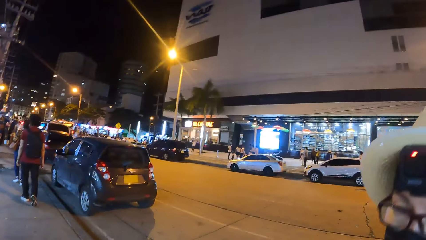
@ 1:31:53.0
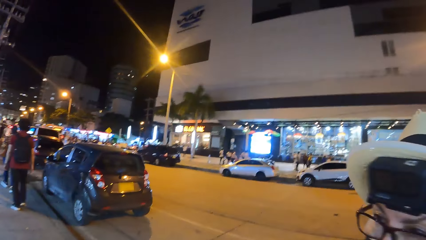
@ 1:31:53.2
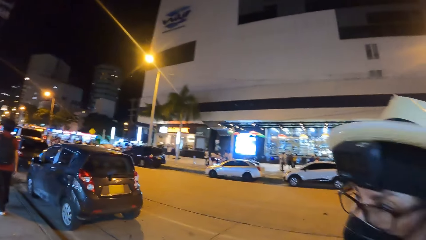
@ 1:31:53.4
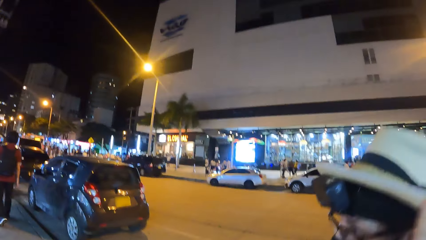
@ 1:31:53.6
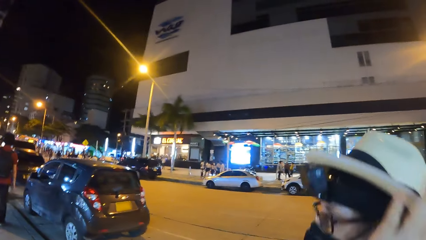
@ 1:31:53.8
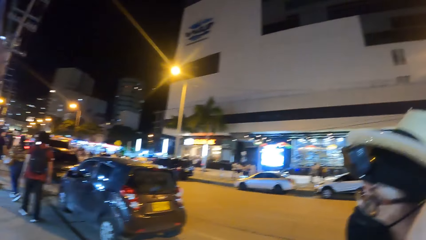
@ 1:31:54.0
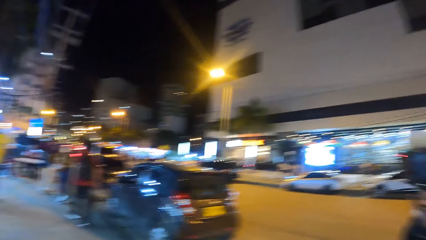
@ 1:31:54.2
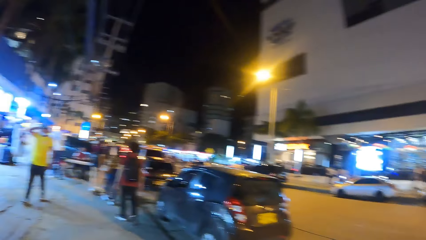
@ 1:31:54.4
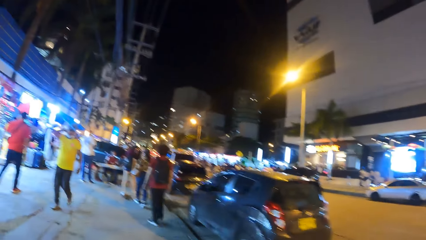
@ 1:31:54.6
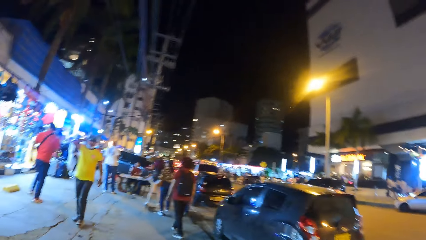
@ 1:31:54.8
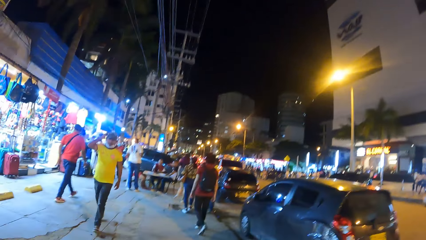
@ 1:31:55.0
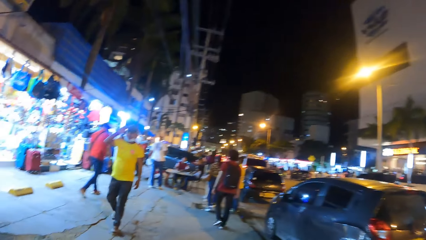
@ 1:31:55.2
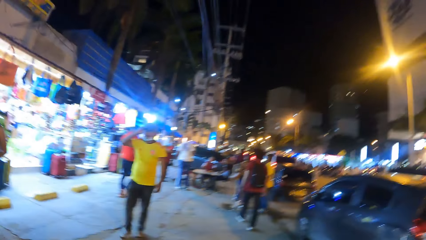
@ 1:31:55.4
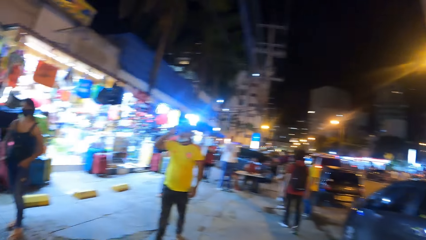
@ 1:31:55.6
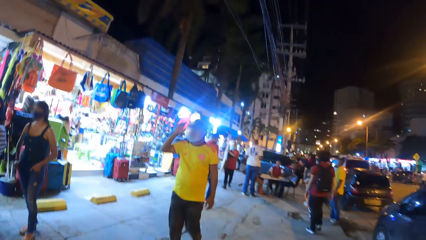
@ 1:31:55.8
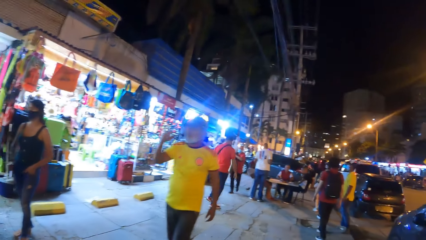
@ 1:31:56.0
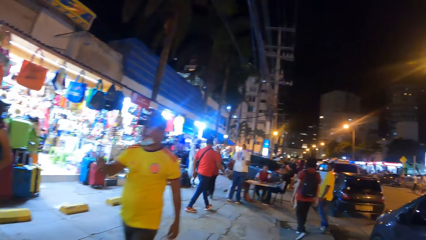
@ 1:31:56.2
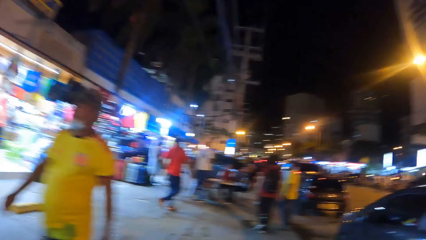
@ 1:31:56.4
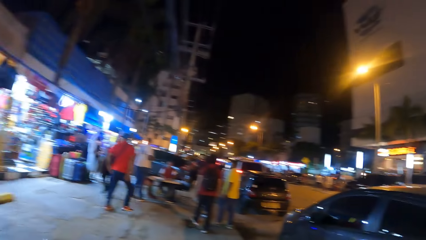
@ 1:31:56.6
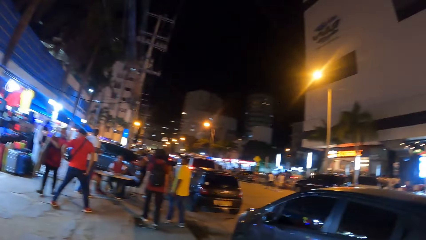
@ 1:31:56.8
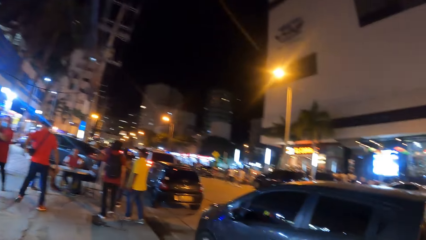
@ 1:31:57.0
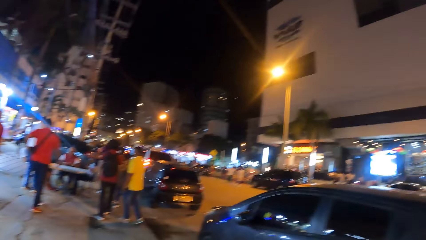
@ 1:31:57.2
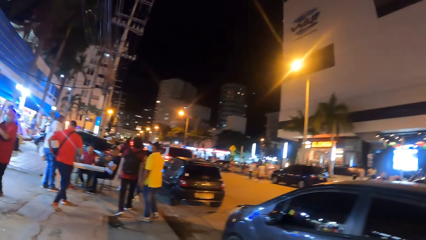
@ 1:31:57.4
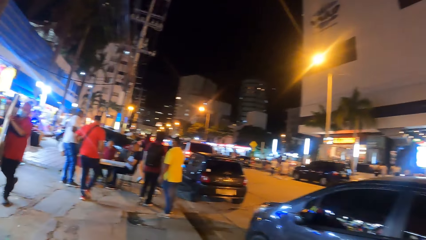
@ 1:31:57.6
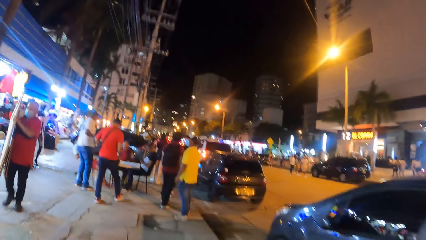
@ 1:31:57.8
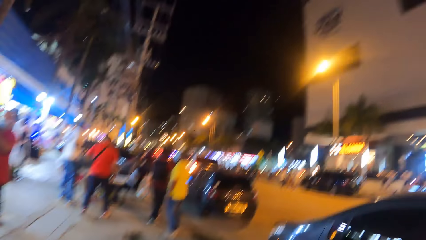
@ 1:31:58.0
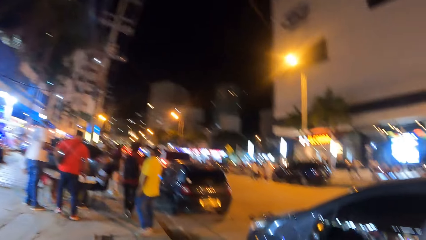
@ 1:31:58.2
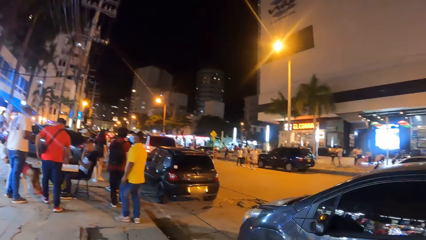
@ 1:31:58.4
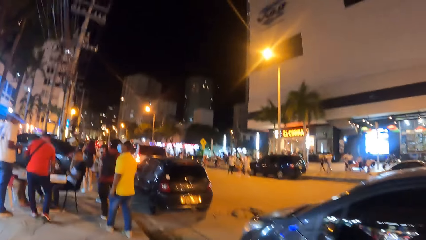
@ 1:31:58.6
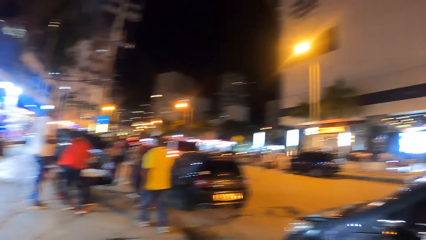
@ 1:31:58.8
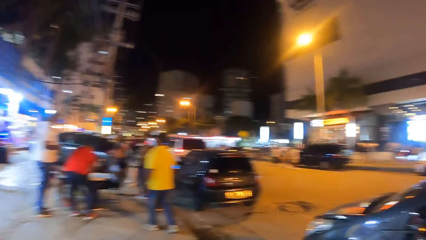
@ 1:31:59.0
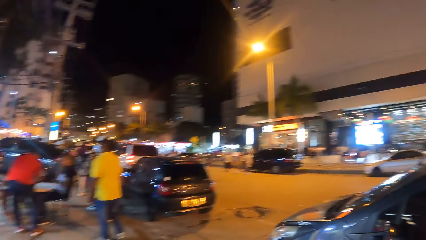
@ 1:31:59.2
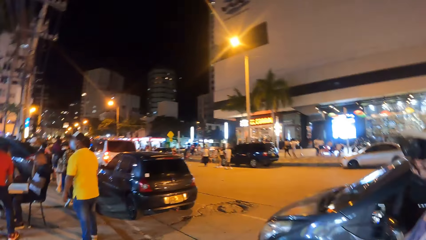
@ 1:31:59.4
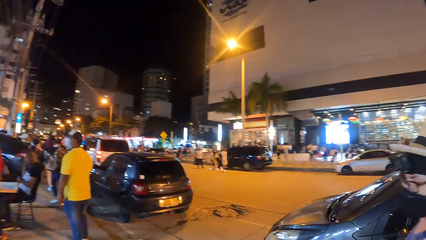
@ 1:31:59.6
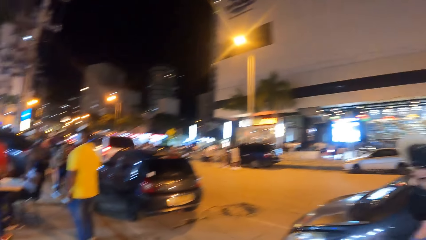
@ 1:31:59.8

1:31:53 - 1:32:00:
The camera wearer looks at a woman. They walk on the pavement.

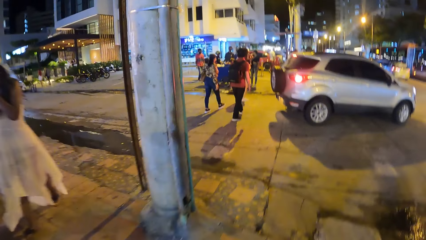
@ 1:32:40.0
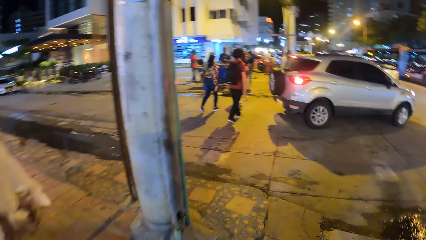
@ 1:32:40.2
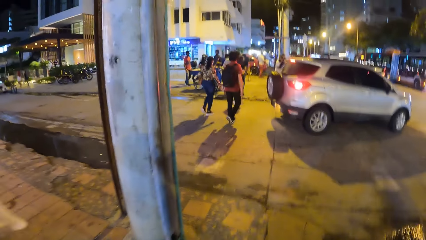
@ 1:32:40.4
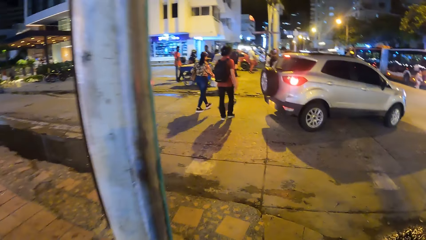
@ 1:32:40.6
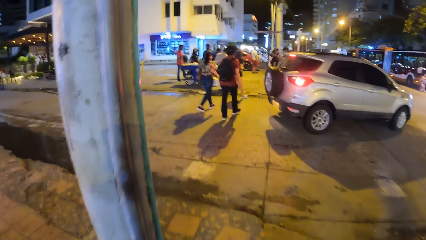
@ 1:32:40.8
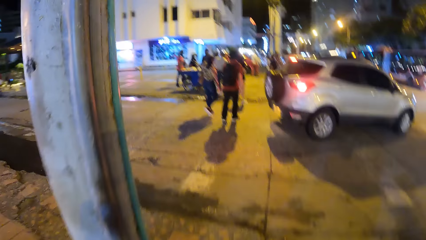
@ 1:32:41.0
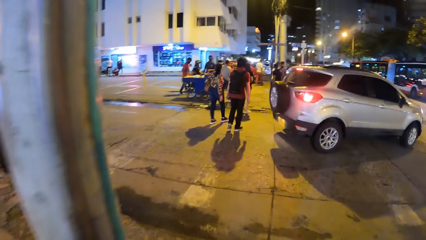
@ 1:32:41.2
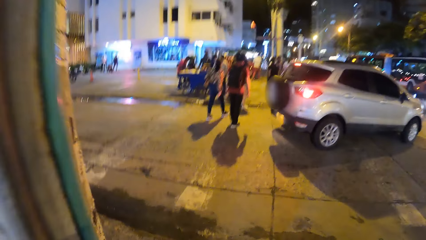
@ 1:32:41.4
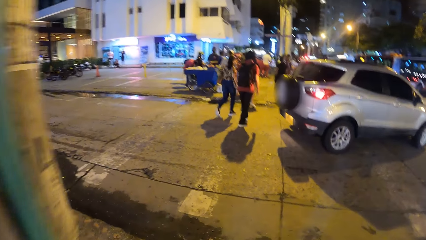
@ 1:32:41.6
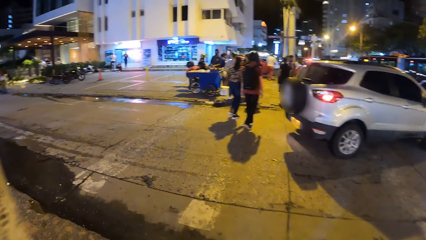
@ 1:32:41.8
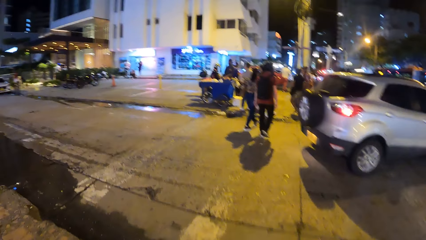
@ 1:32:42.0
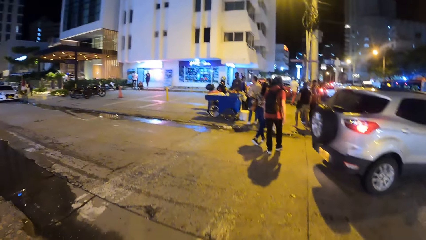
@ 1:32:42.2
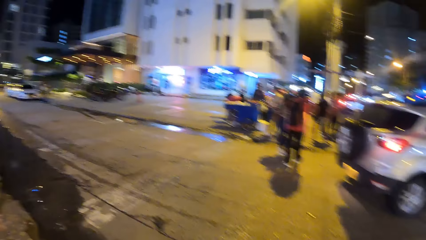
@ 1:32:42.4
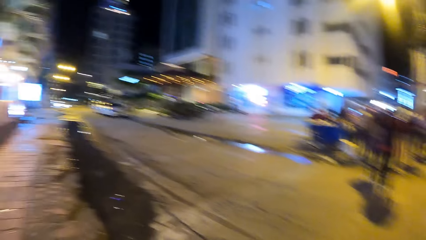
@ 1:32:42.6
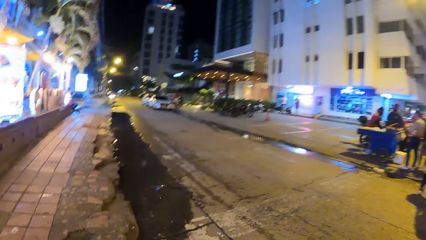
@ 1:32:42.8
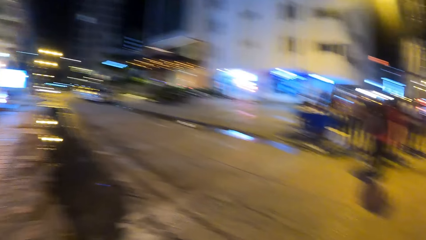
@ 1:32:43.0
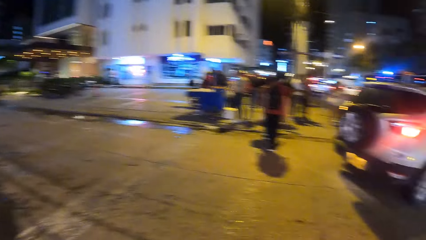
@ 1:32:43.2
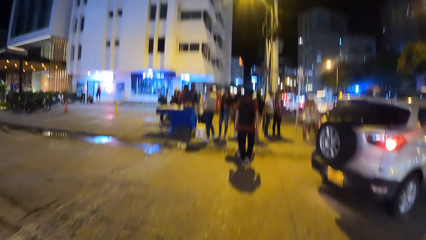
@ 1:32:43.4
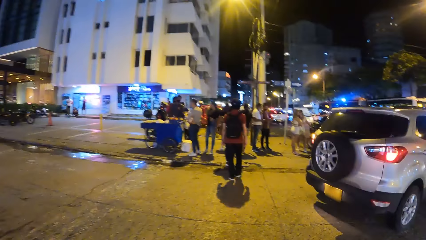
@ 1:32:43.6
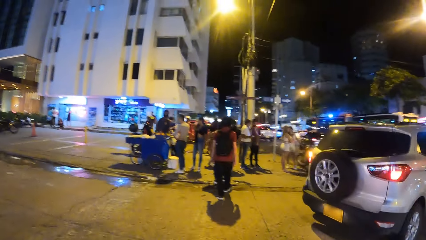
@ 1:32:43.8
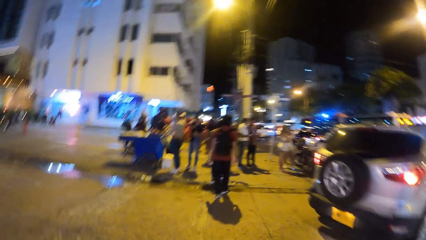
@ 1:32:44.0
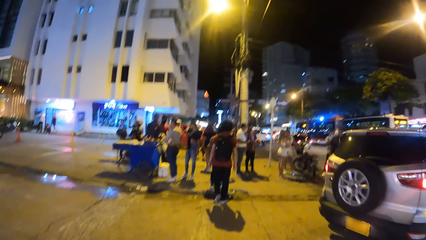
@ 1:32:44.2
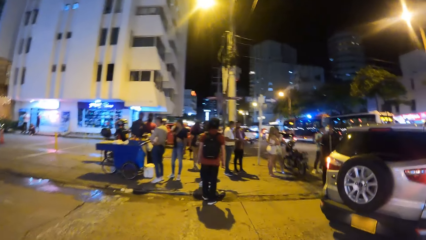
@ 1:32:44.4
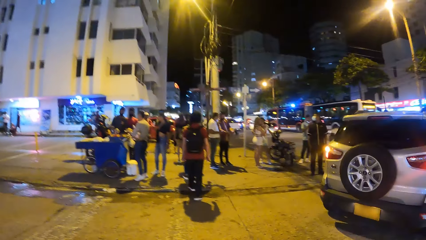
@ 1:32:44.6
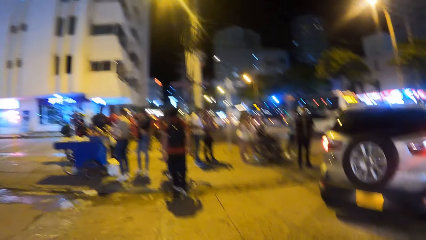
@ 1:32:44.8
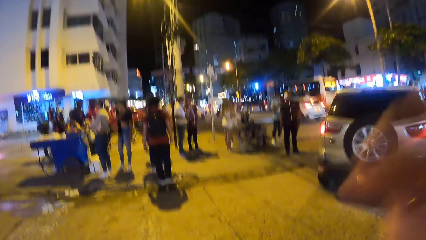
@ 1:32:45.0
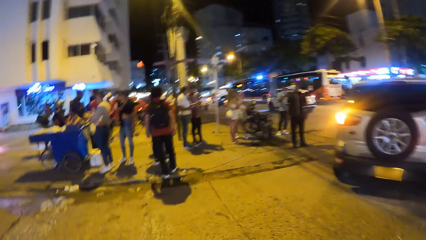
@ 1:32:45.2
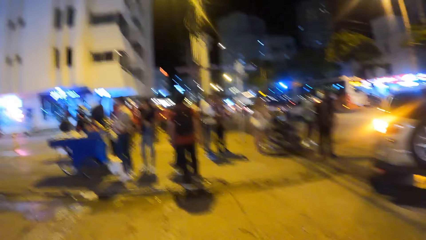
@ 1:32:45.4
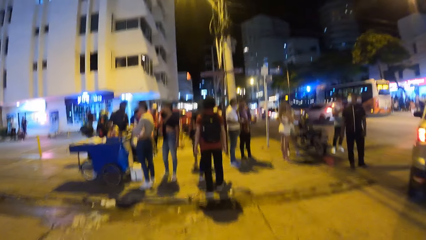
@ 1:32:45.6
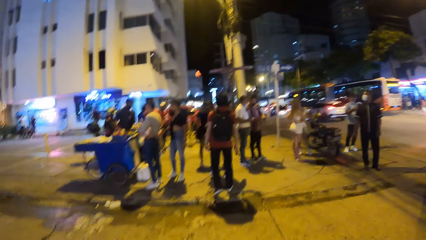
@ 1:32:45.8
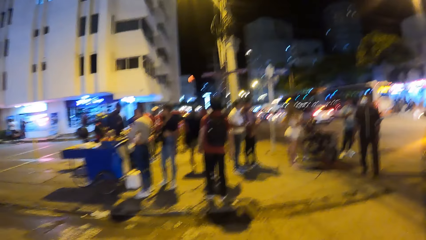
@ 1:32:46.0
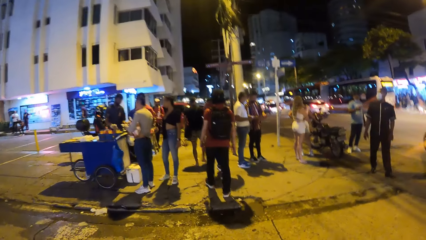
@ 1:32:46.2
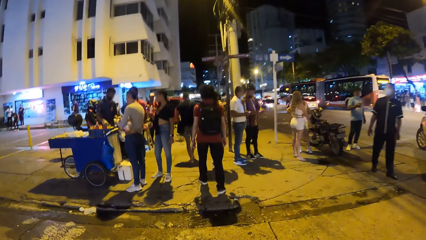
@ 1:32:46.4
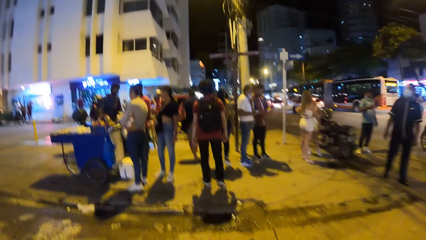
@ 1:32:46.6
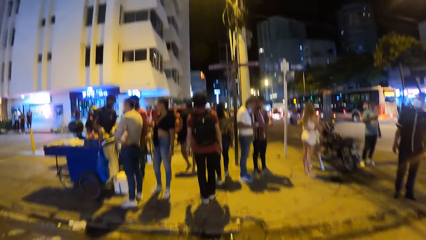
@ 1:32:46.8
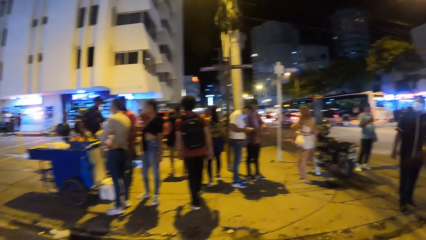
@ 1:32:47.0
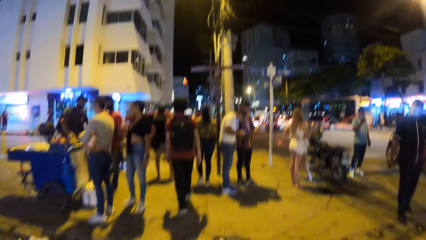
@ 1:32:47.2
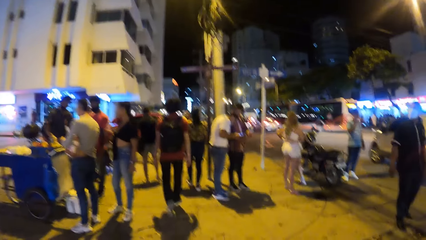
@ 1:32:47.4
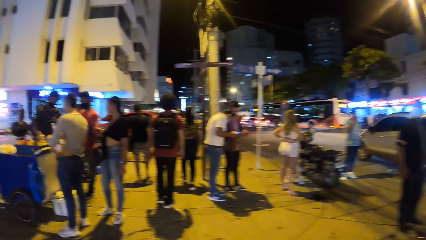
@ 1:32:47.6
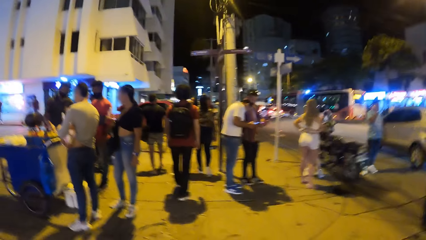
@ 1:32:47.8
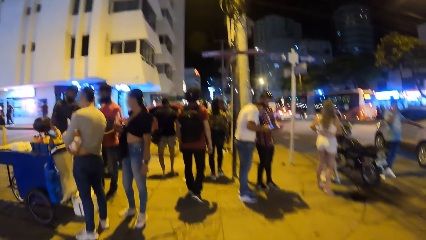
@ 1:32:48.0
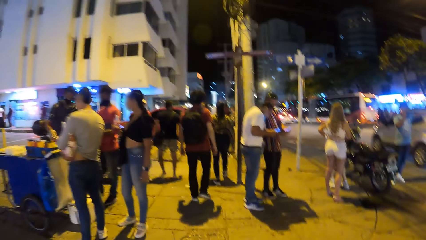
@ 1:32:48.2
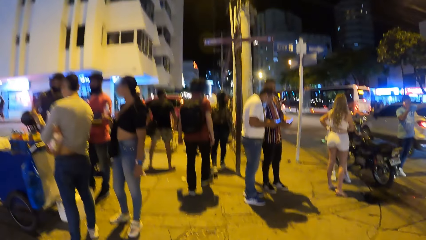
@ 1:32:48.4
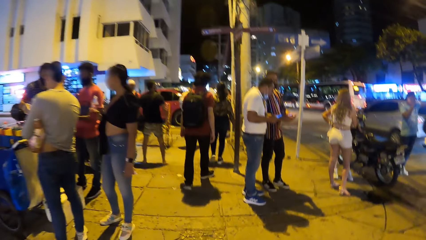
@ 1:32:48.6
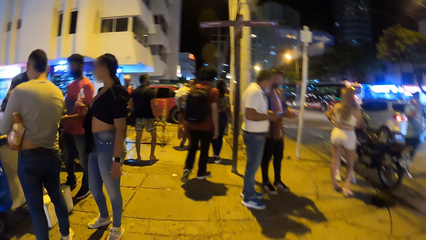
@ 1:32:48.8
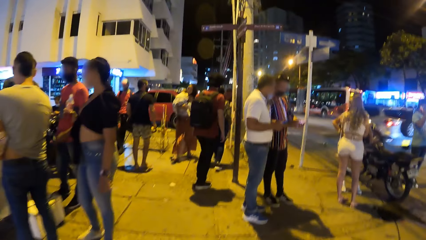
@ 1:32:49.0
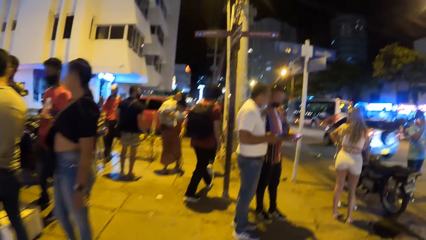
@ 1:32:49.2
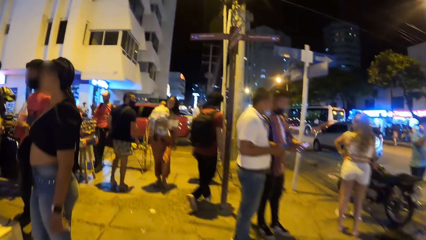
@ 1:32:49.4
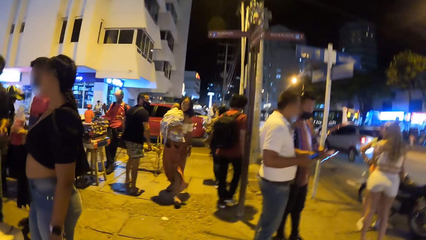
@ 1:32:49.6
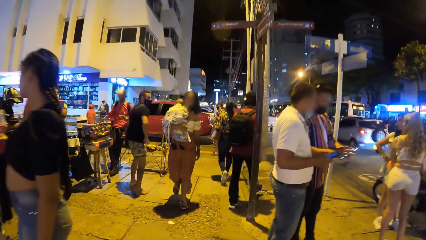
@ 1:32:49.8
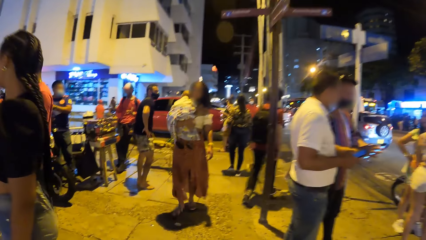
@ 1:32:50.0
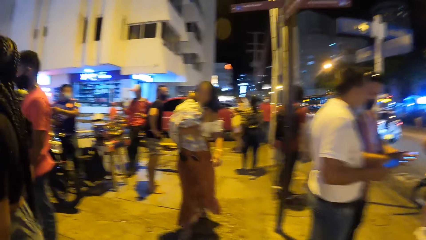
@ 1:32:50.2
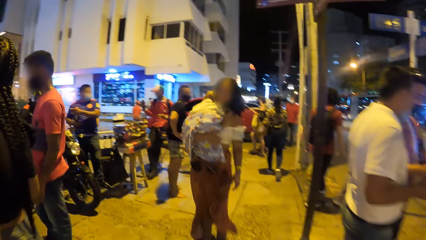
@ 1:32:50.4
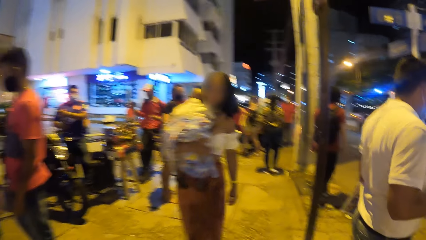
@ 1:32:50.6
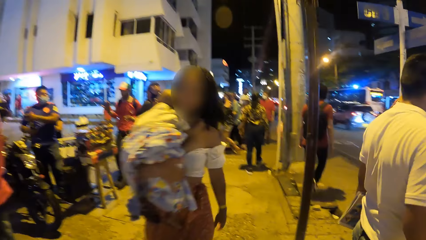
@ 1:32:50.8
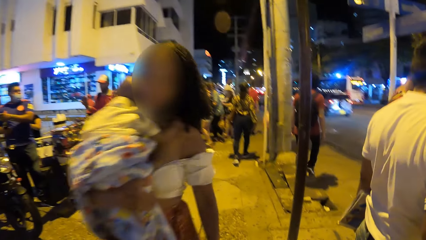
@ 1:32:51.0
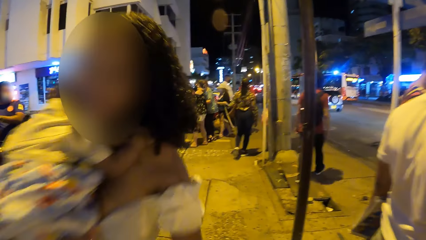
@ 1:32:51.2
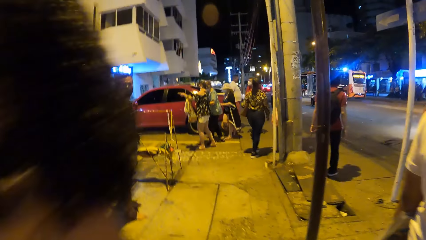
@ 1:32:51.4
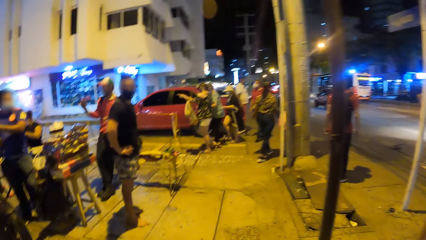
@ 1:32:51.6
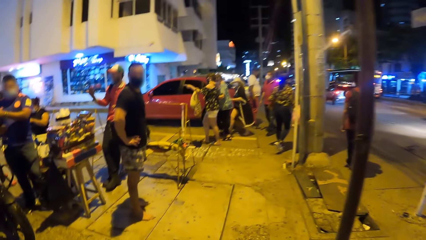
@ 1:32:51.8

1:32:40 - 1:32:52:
The camera wearer looks around. They look at the road. They walk on the pavement. They raise a hand.
